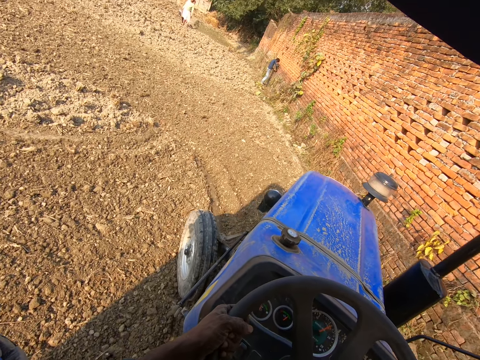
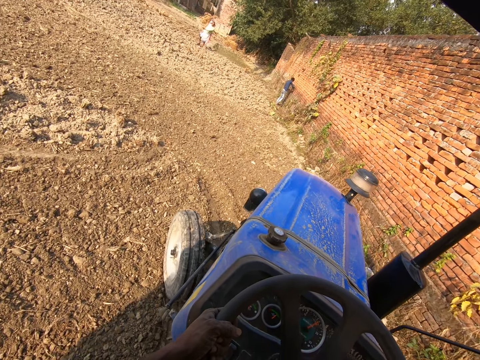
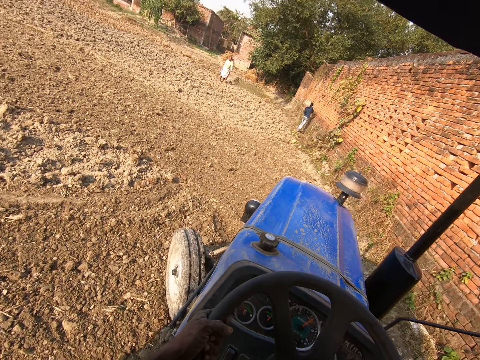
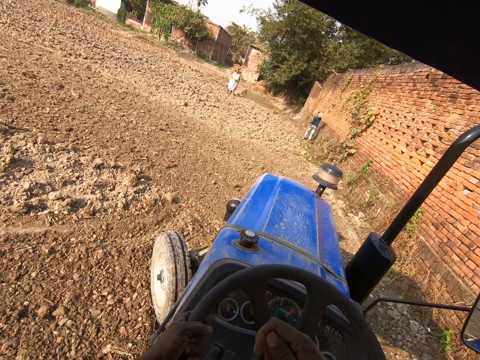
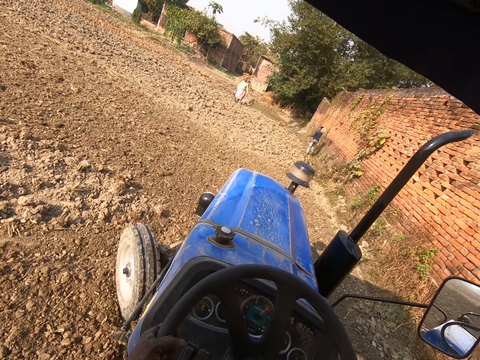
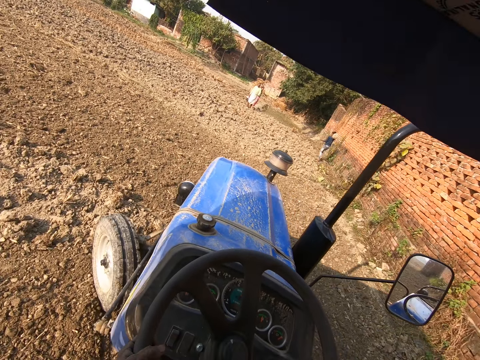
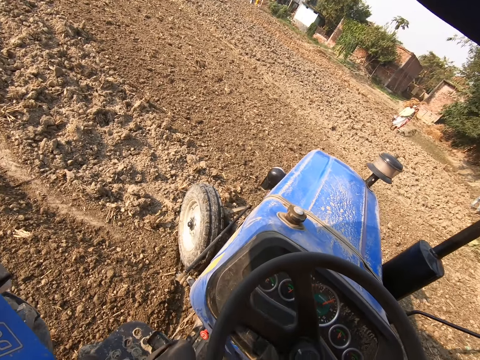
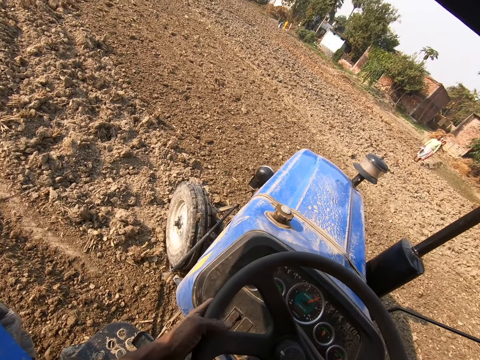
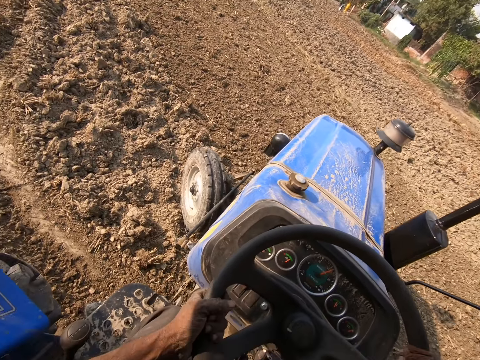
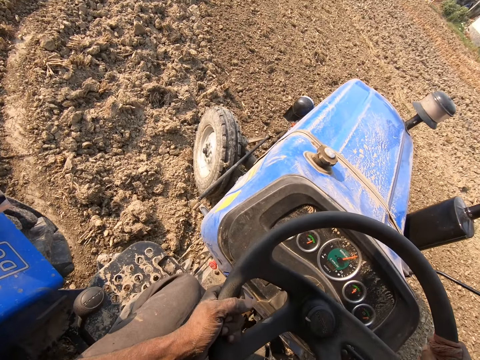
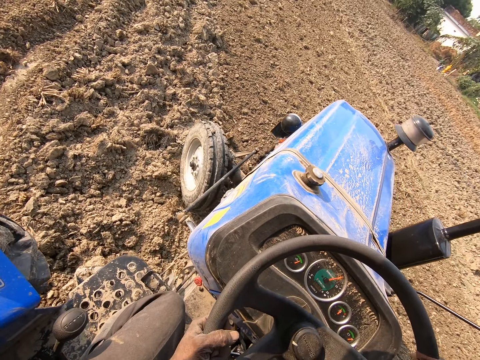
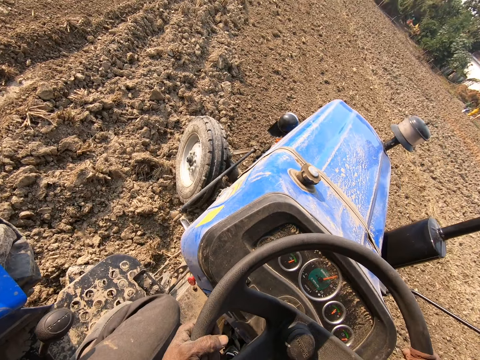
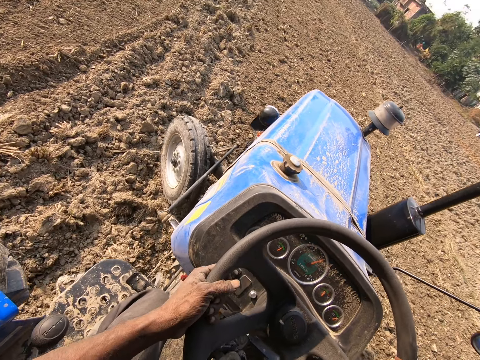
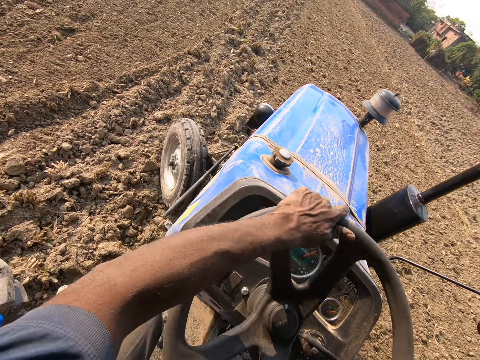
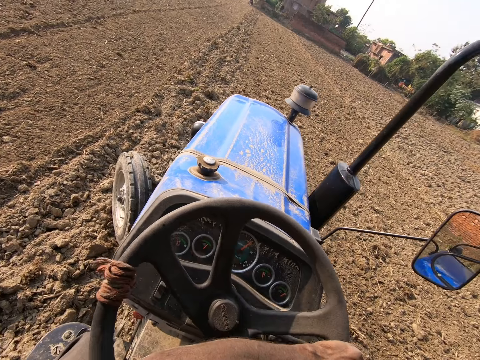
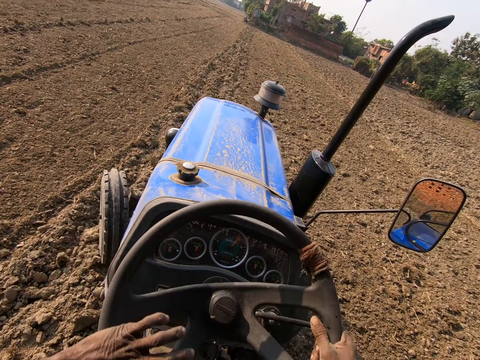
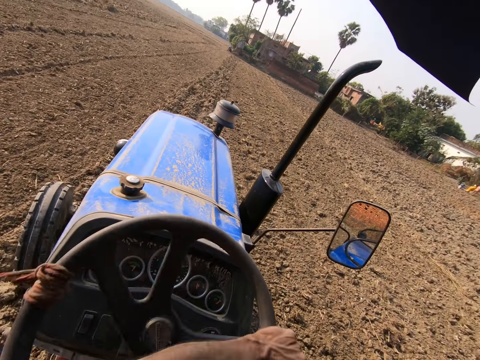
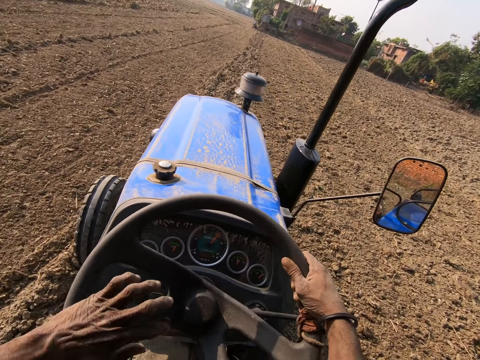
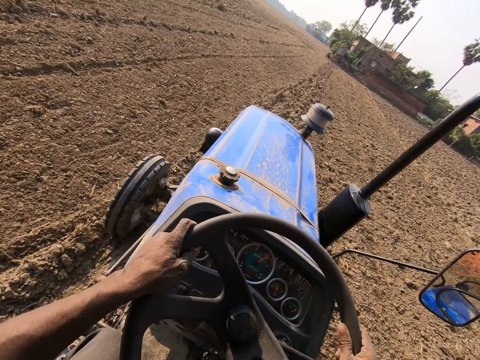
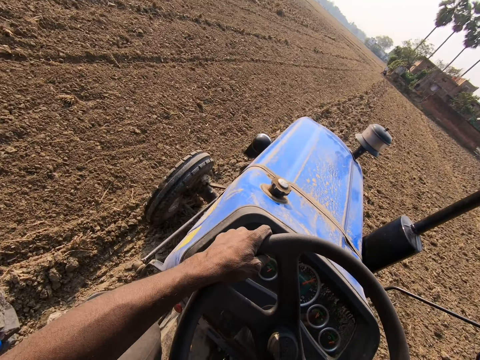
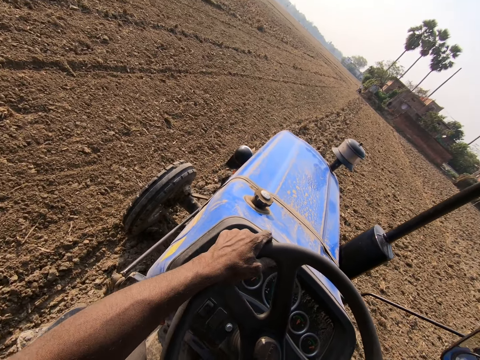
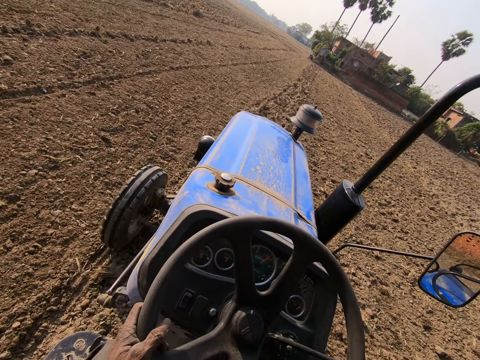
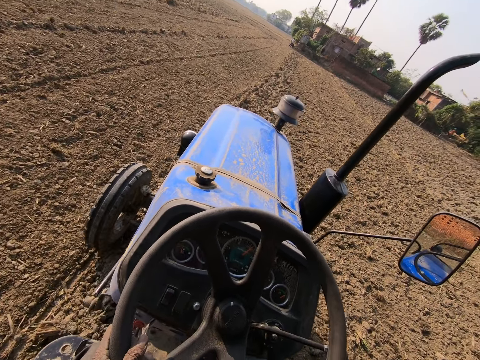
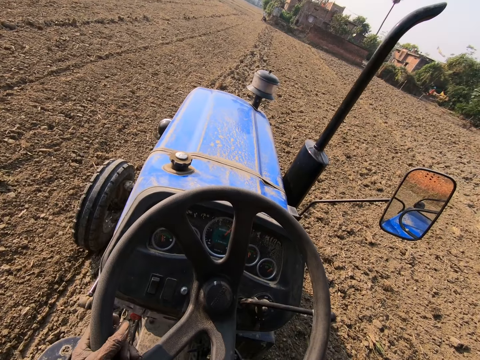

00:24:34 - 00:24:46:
A person stands in the garden. Another person stands in the garden. The second person walks in the garden. The first person walks in the garden. Another person stands in the garden. Another person stands in the garden. Another person squats in the garden. Another person sits in the garden.

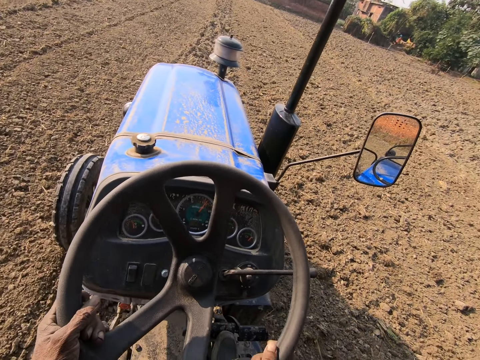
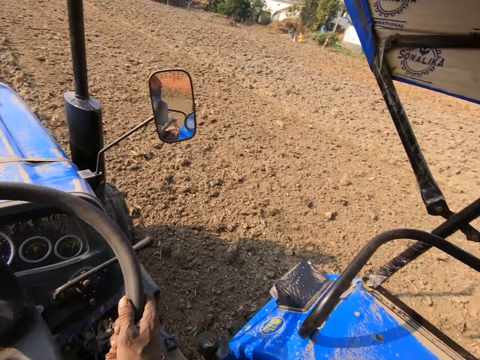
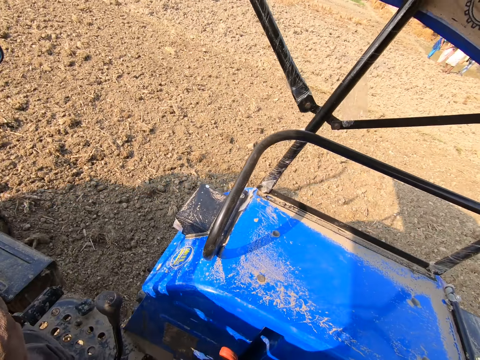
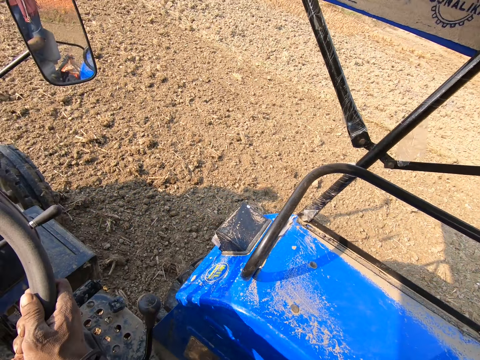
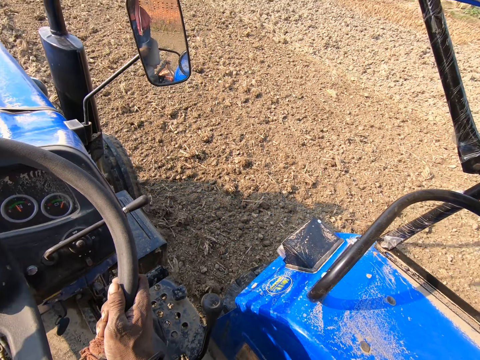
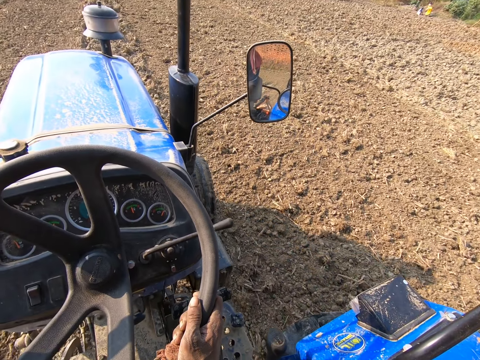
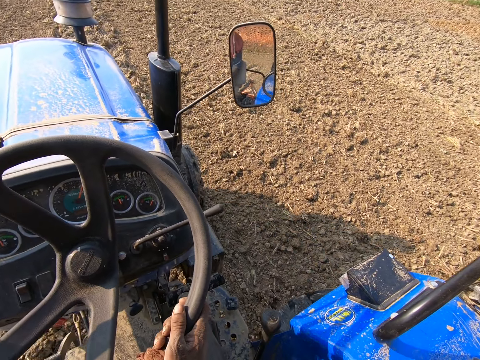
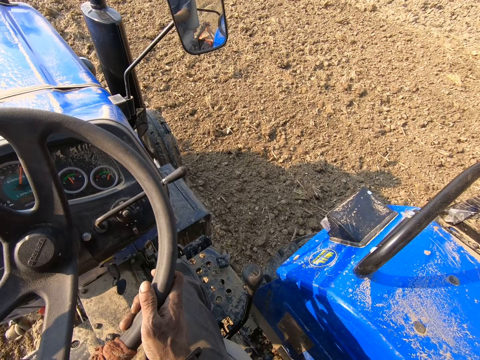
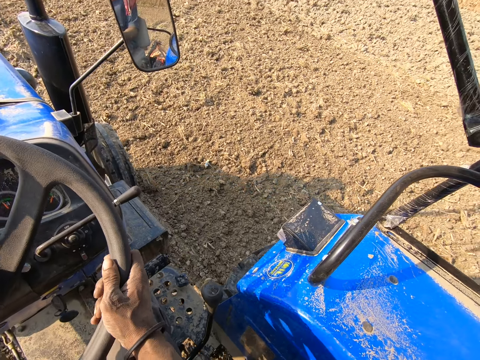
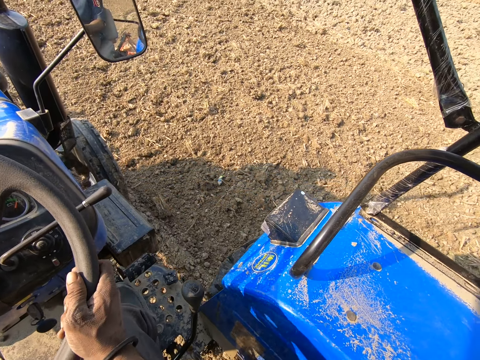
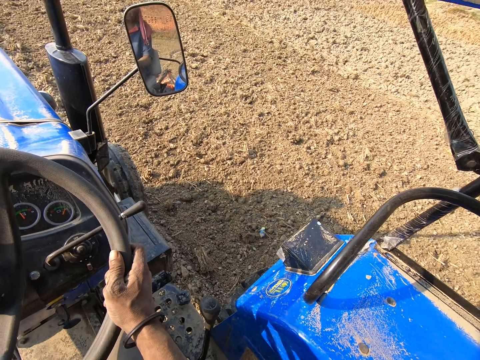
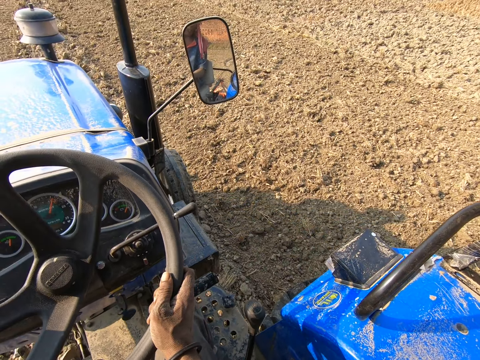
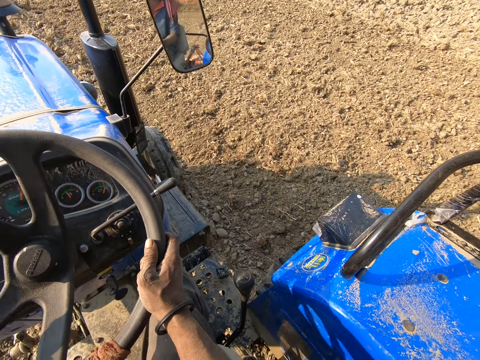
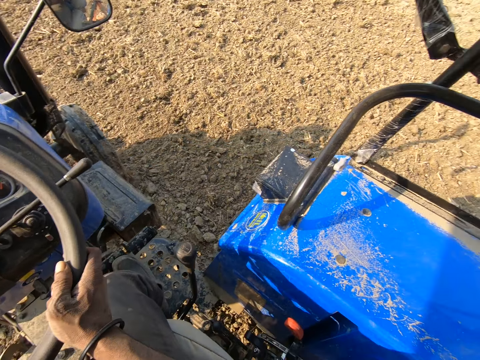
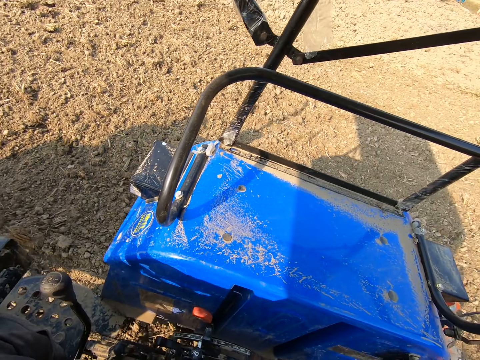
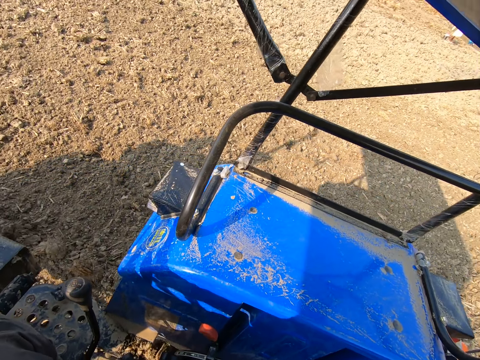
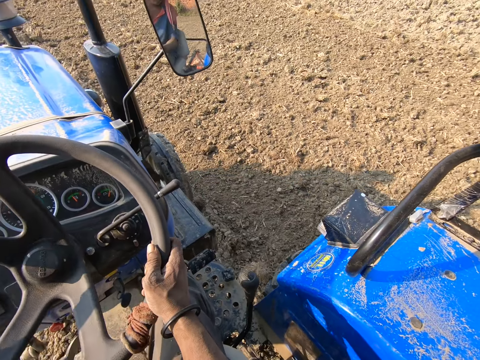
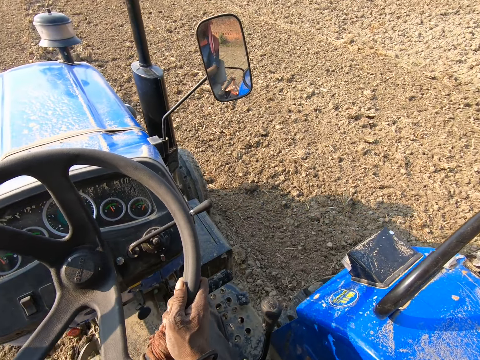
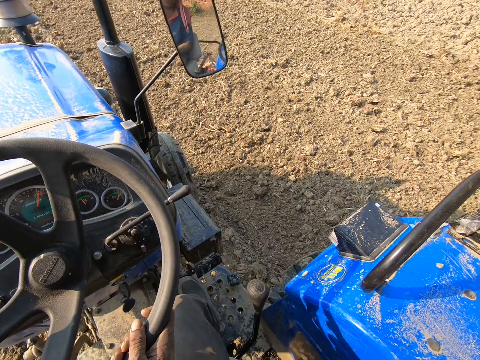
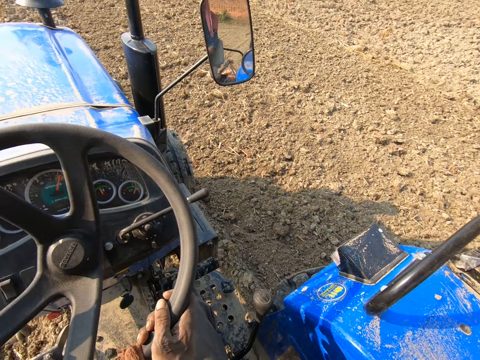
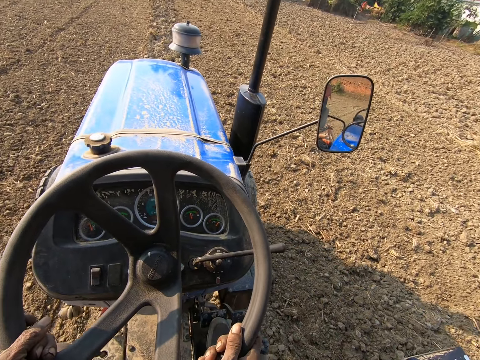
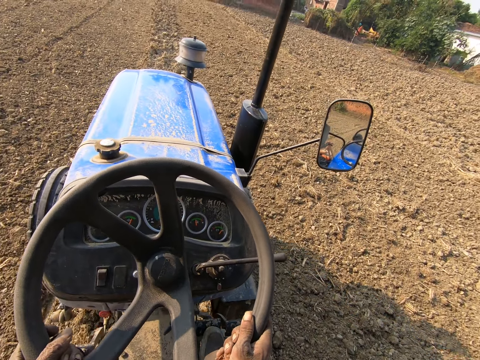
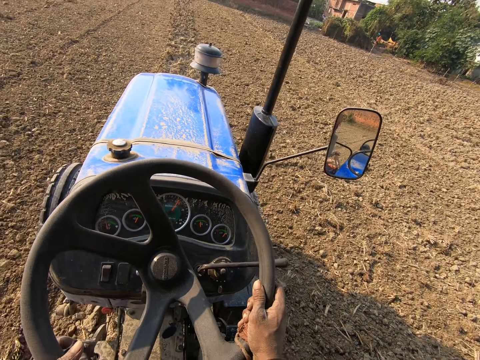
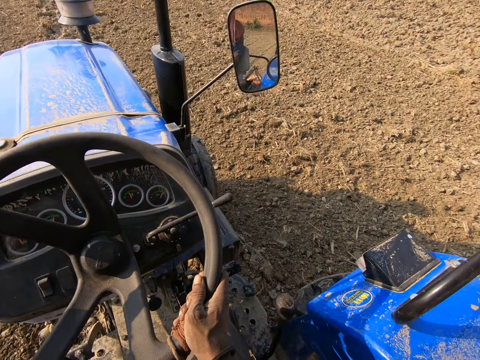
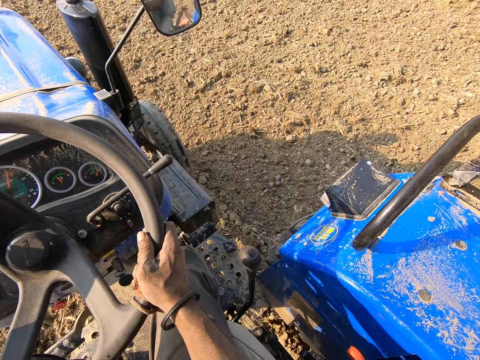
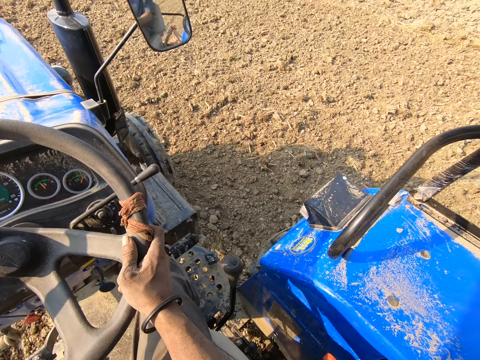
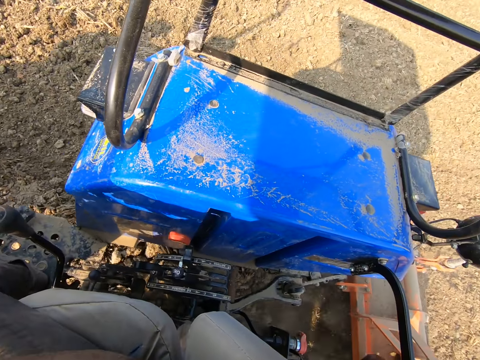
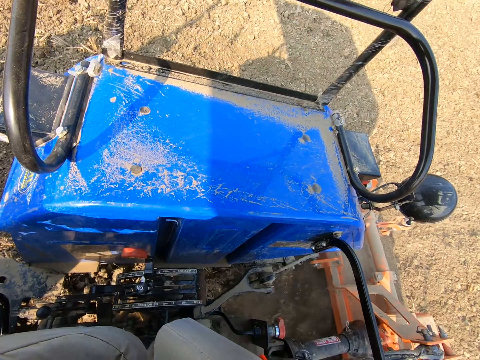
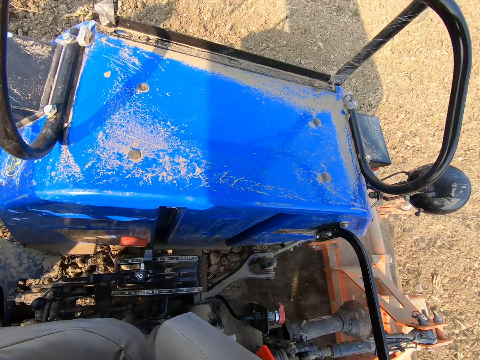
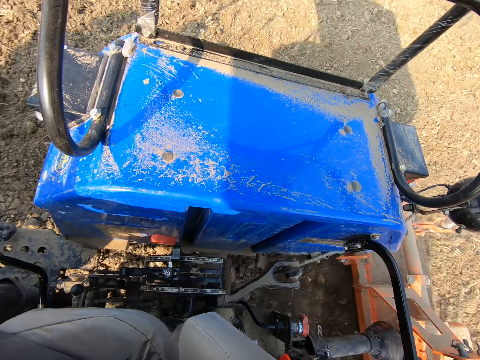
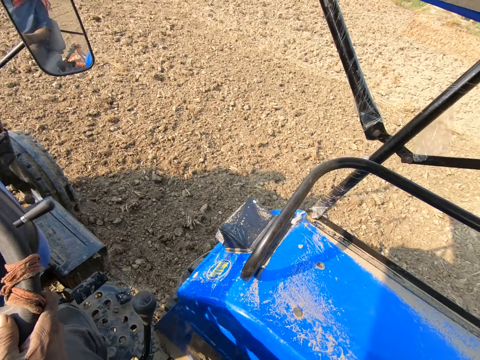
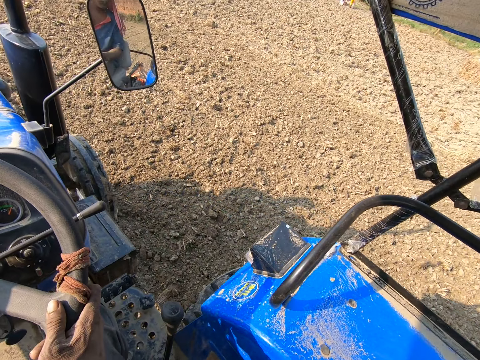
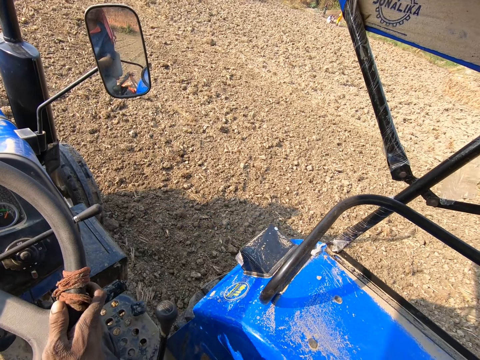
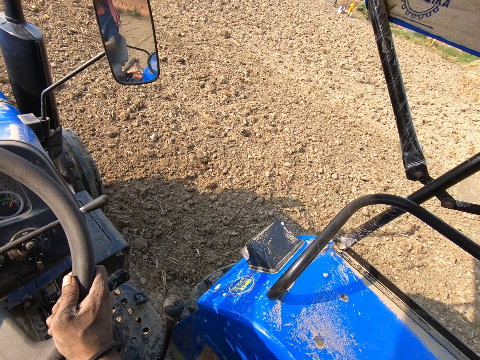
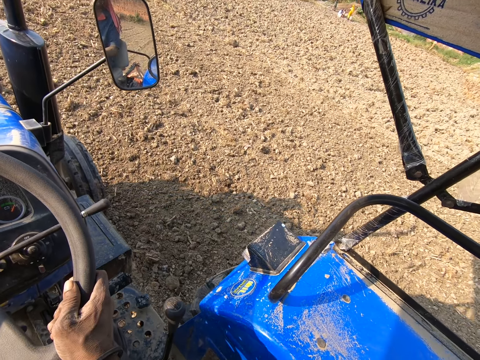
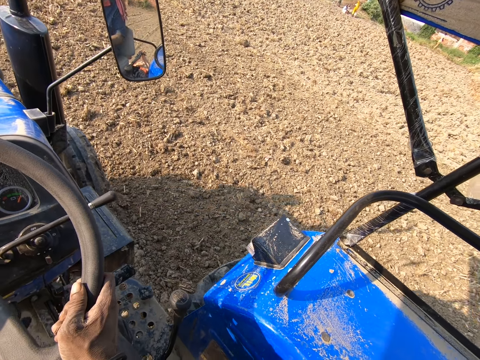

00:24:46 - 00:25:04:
A person stands in the garden. Another person stands in the garden. A third person walks in the garden and stands in the garden.
